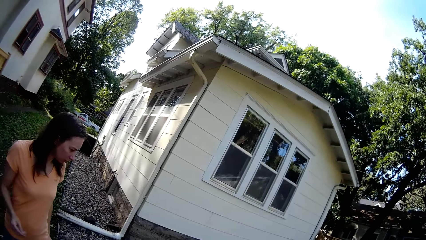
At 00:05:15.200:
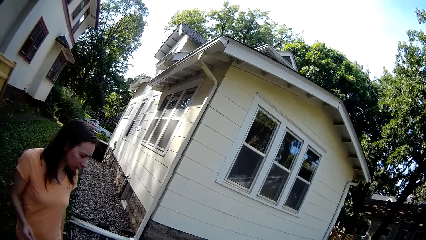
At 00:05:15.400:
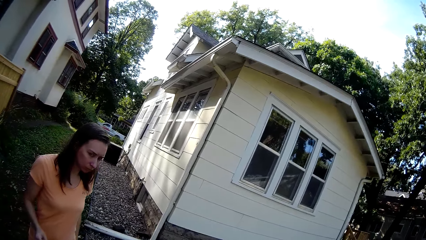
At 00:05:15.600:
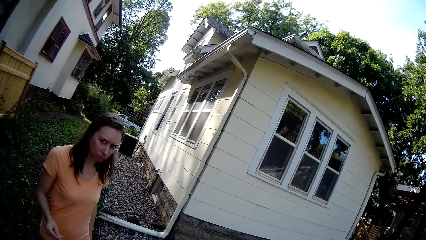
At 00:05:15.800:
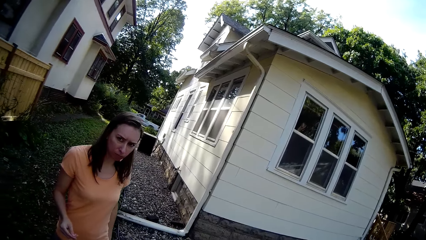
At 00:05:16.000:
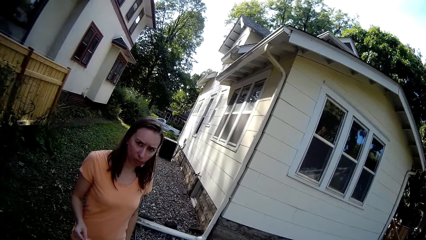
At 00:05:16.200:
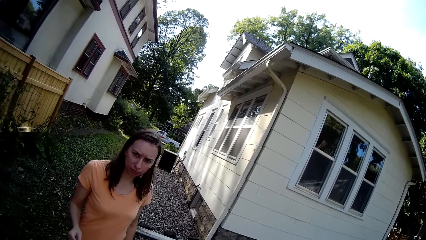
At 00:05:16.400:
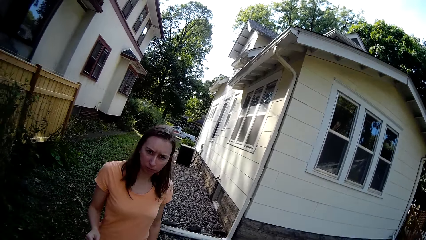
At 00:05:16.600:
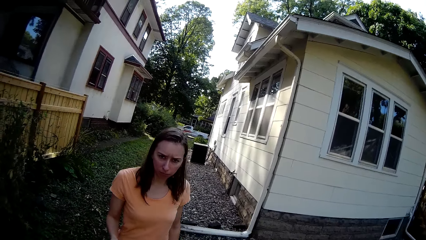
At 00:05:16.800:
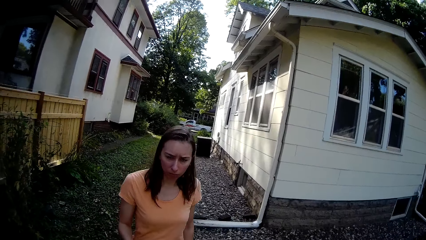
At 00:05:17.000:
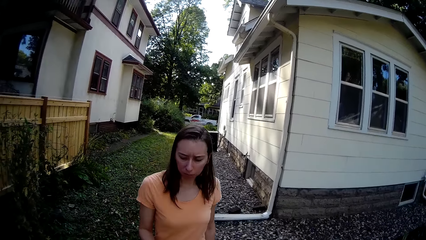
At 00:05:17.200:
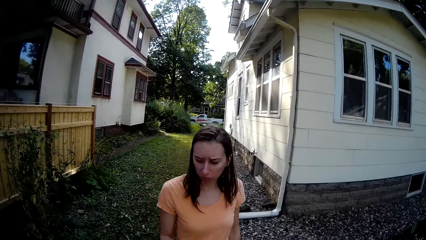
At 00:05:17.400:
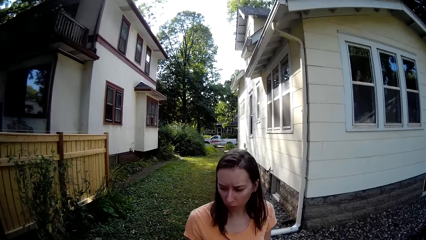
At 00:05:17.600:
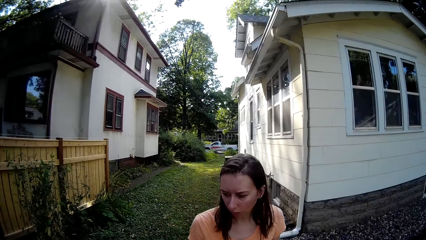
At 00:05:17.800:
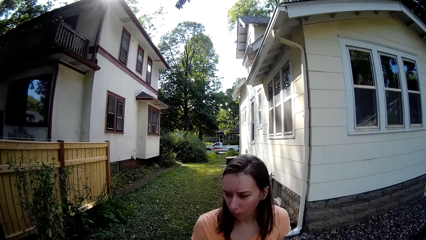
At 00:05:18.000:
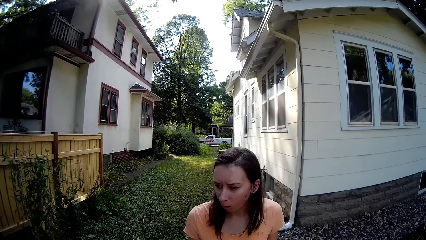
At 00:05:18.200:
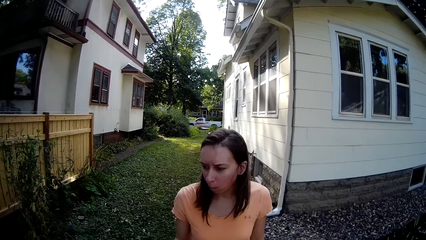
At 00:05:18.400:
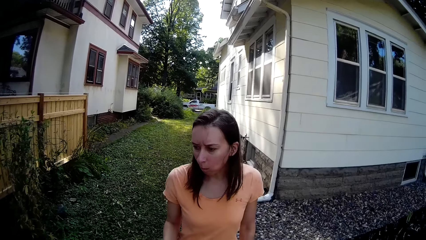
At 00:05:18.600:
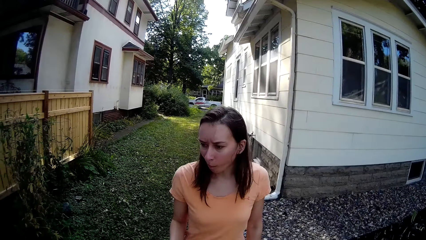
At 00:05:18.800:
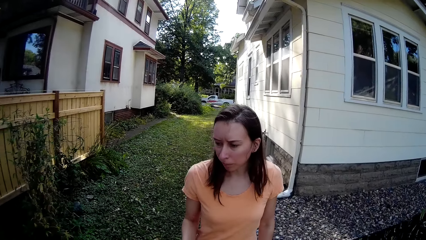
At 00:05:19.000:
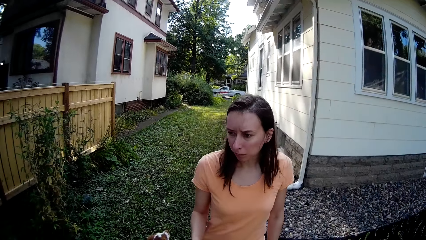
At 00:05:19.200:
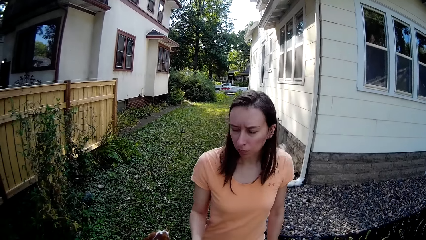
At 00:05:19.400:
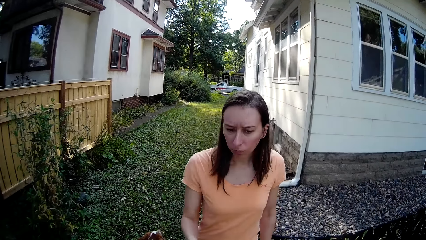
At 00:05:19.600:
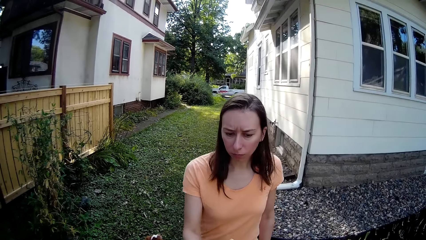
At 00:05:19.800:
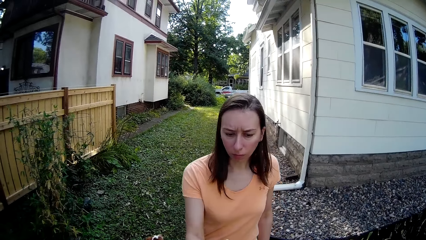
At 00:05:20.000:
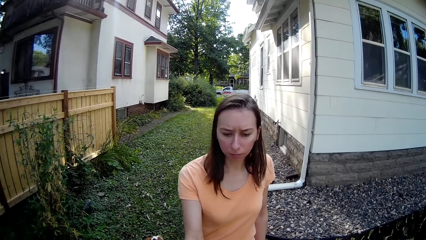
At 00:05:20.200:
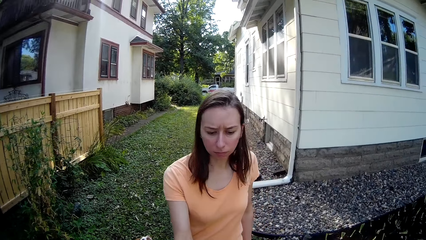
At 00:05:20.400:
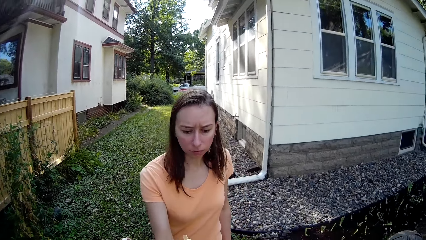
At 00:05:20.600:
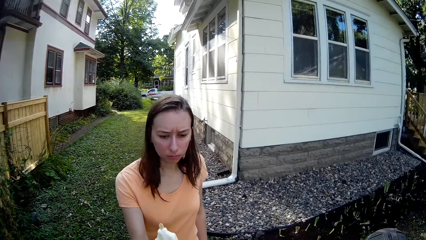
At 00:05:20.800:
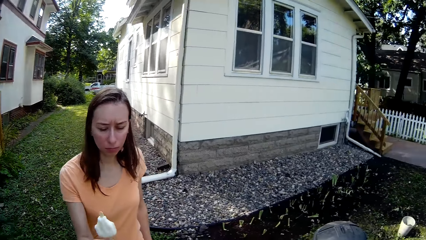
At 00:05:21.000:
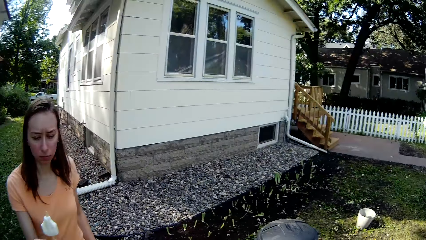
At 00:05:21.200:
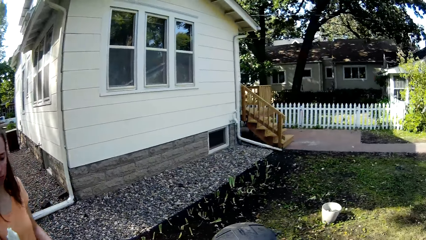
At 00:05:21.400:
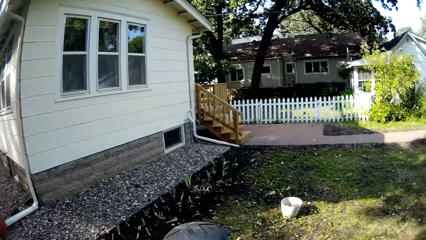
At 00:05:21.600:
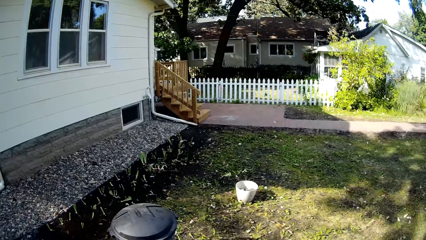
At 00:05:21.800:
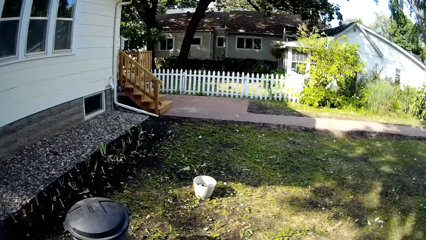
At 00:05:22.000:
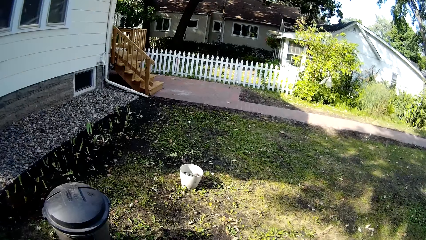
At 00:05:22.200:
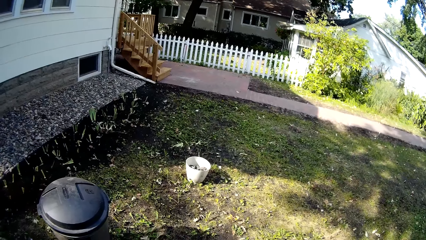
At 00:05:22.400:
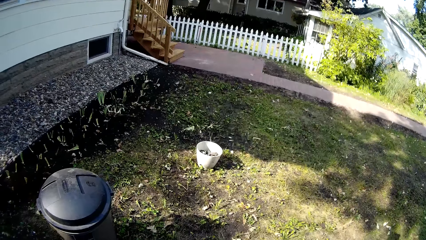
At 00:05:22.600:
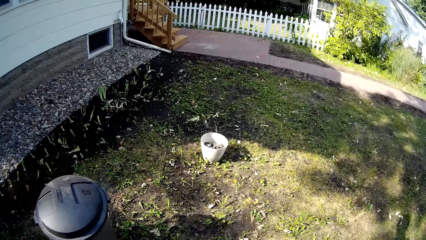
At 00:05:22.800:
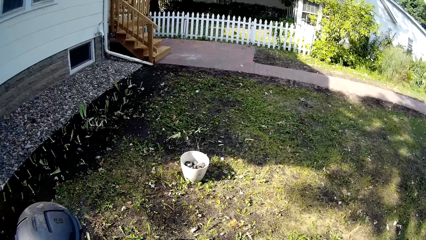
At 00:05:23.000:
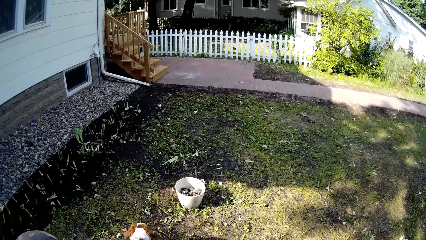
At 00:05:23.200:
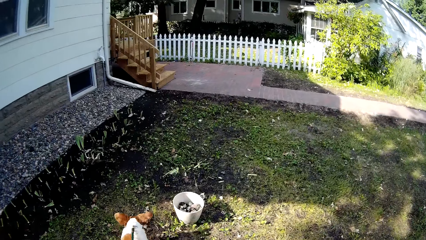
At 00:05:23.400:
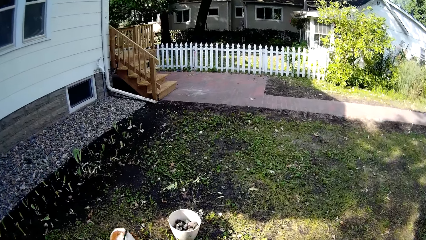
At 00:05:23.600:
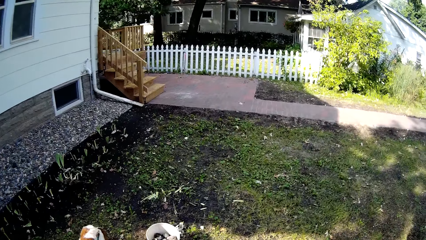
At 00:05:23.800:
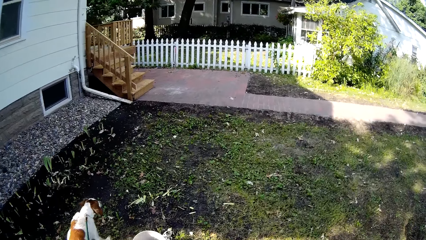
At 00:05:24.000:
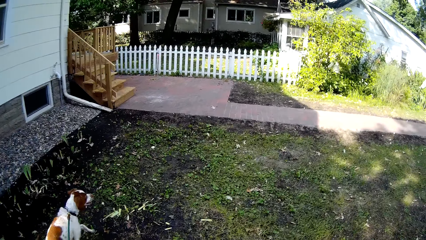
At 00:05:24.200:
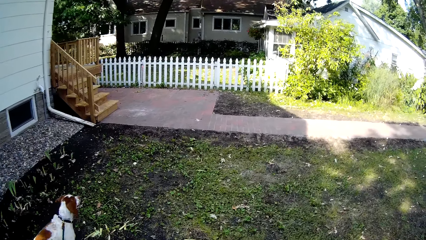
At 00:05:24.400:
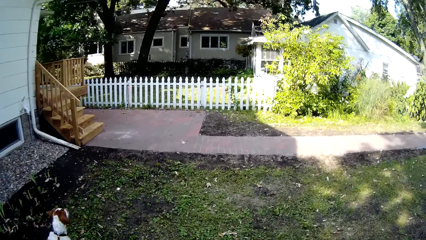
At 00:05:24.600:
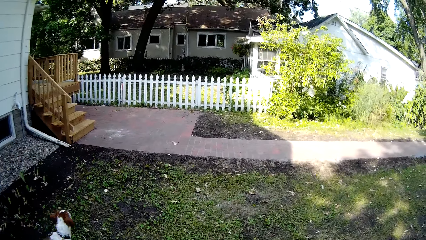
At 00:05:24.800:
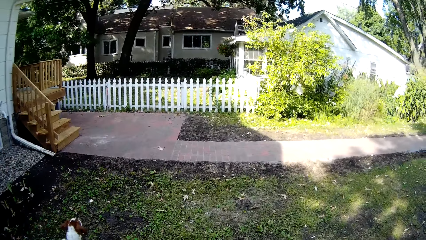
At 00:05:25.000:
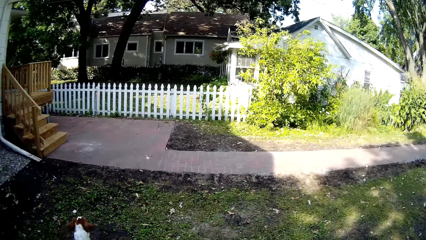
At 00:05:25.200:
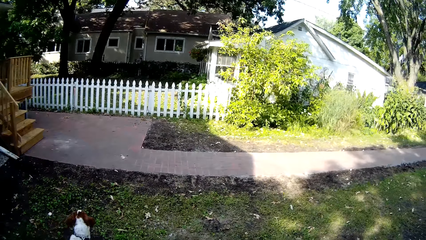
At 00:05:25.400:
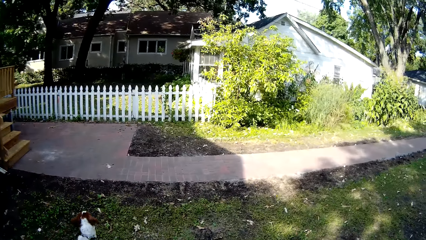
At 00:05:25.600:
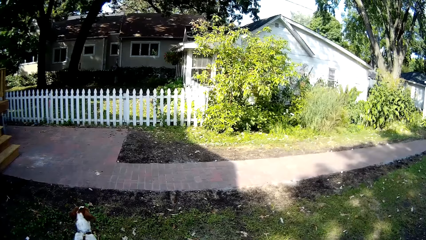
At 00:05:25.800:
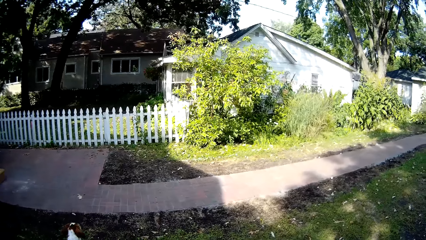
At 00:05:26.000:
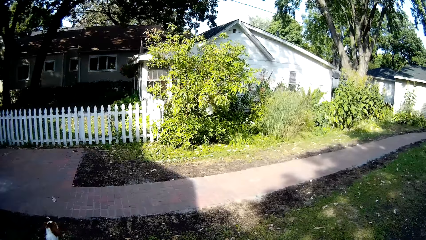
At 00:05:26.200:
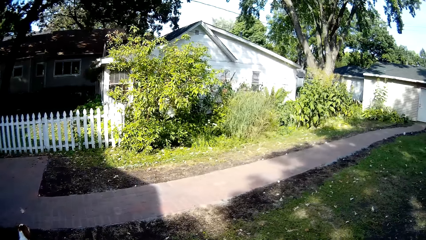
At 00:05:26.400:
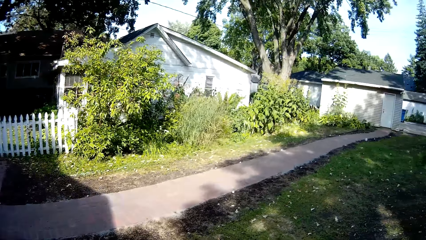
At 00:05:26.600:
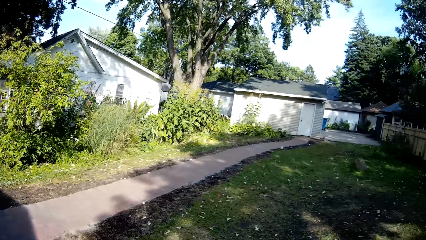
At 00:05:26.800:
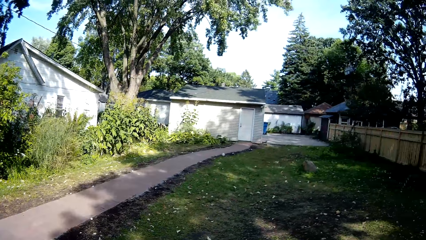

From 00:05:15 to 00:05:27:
The woman moves around. The woman picks the popsicle ice cream from the camera wearer. The camera wearer gives the woman the popsicle ice cream. They walk the dog around the backyard.

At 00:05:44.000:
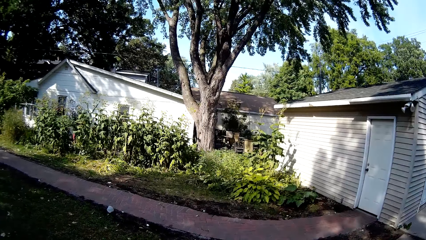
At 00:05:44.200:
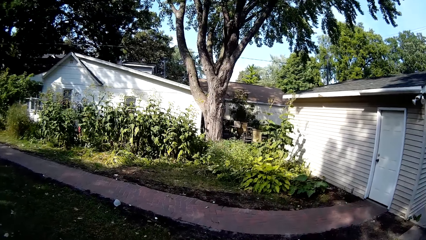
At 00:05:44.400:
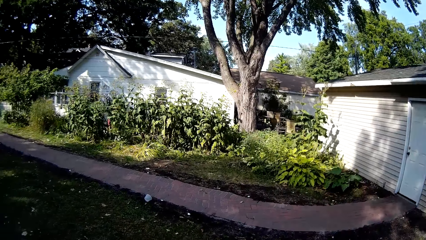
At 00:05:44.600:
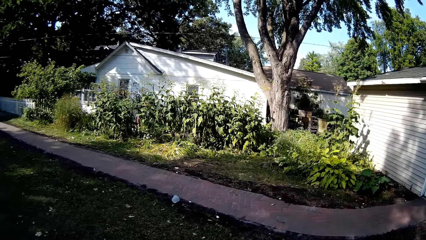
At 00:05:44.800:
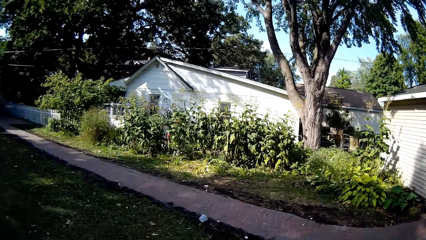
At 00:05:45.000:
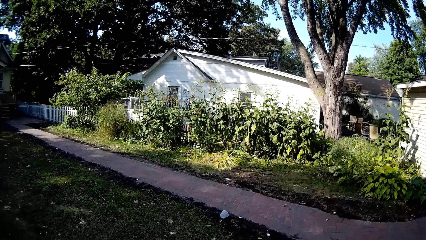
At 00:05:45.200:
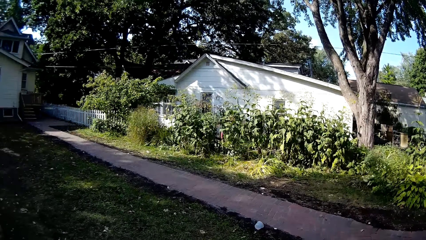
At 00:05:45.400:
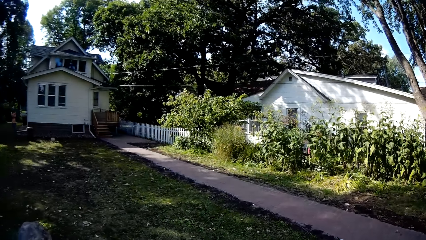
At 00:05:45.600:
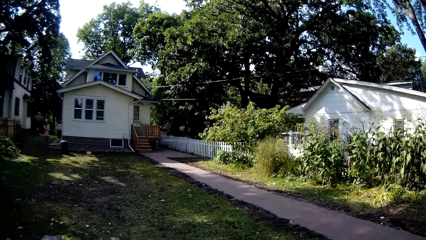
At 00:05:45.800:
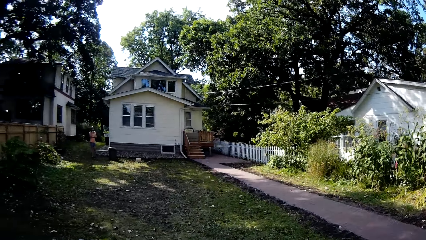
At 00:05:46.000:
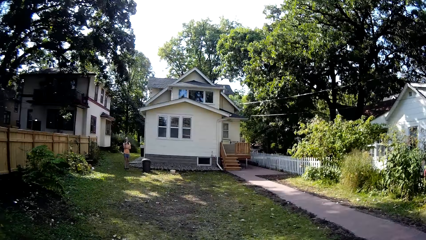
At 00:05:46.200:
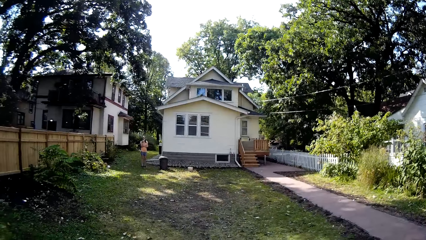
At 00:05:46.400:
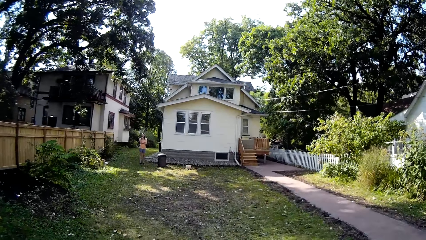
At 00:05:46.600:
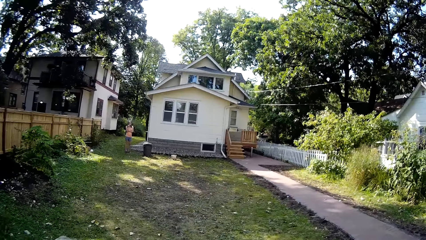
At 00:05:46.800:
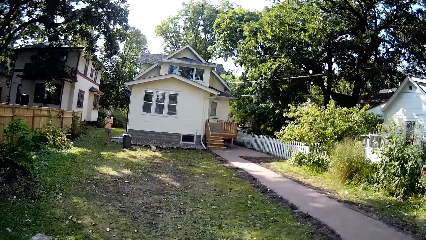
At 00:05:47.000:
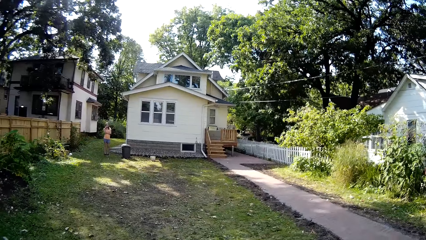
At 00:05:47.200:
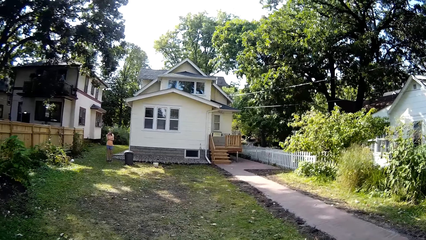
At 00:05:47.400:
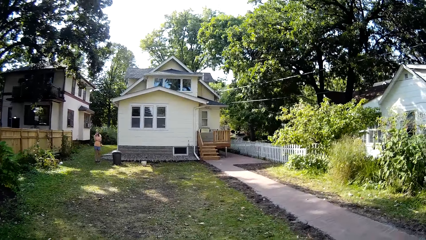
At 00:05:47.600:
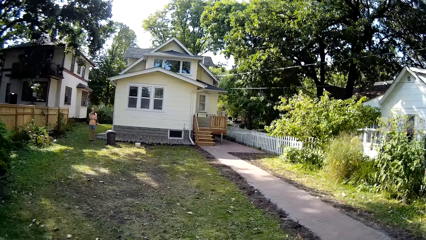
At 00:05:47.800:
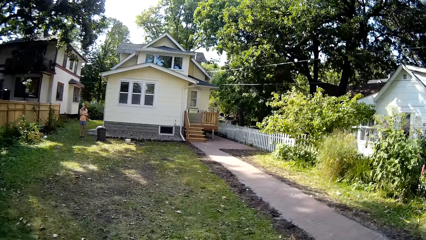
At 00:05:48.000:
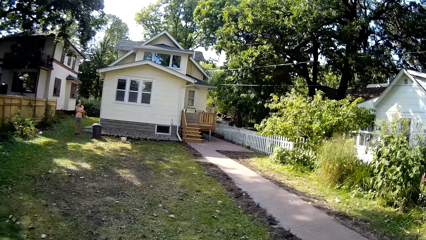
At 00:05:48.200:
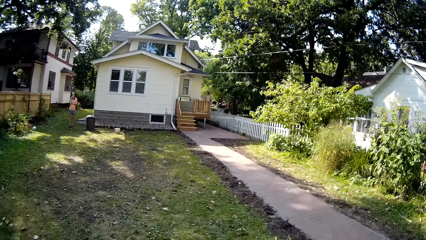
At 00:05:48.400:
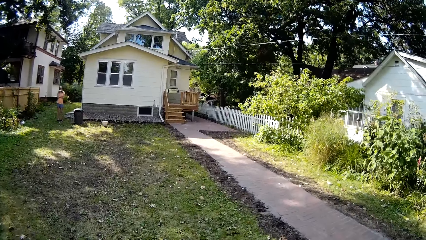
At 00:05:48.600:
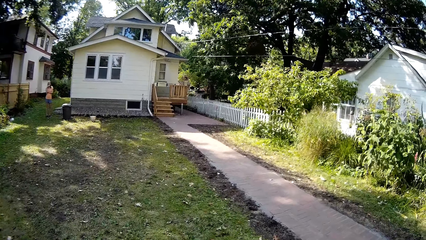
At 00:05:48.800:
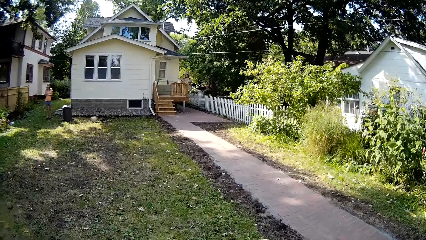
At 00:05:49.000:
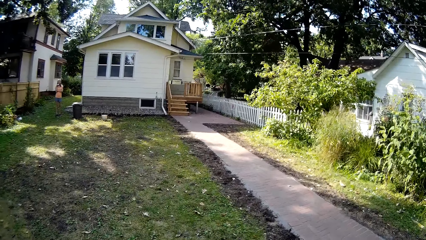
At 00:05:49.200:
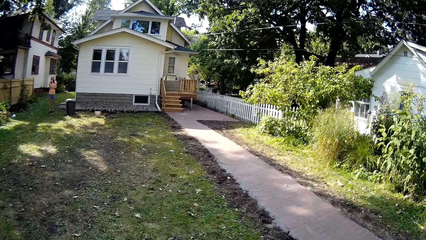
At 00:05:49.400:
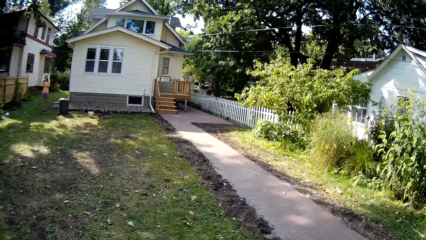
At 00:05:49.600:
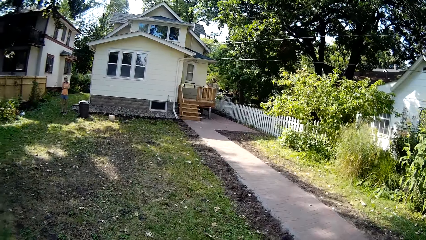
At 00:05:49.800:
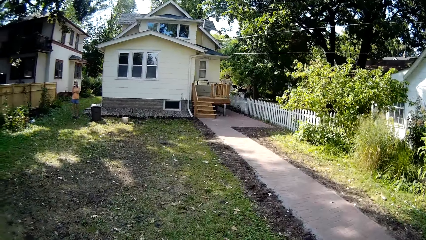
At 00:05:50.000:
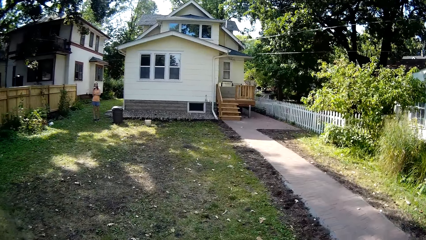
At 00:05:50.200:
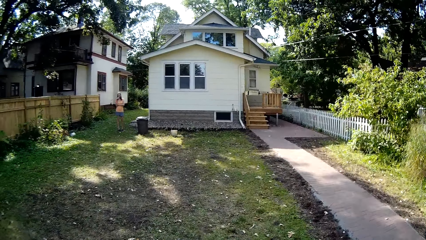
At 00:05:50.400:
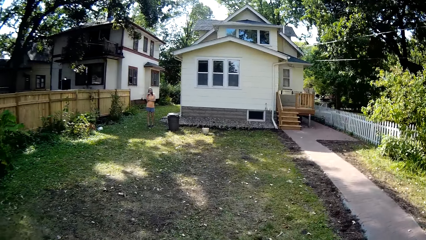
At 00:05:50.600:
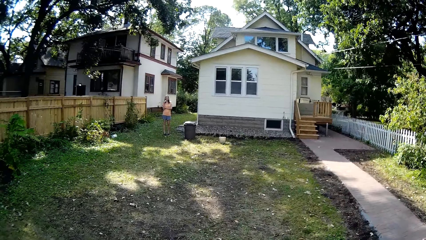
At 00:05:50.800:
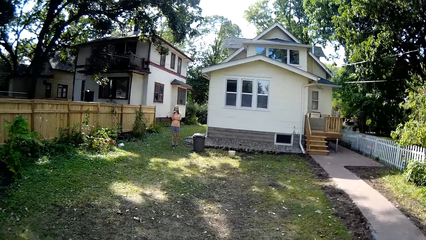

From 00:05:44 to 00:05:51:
The woman looks around.
